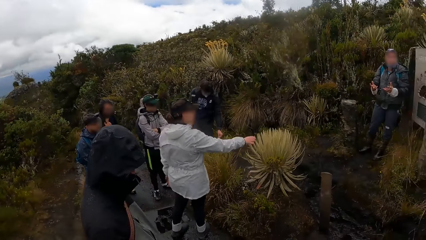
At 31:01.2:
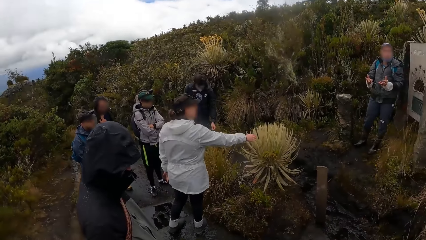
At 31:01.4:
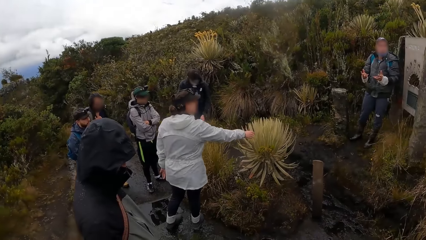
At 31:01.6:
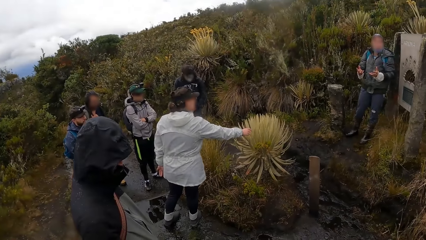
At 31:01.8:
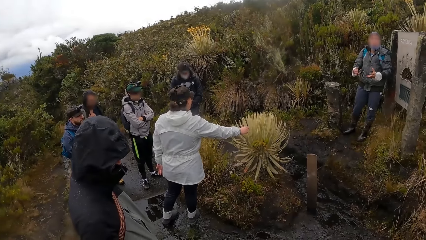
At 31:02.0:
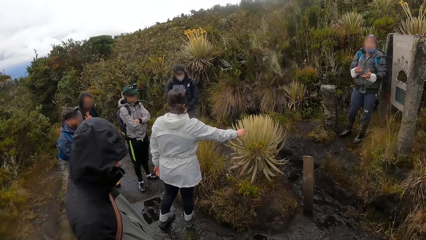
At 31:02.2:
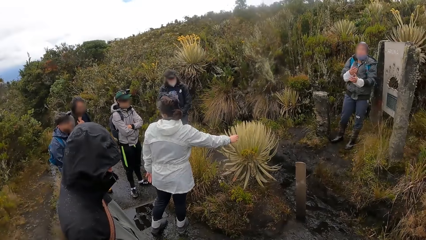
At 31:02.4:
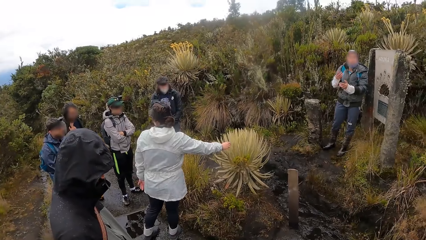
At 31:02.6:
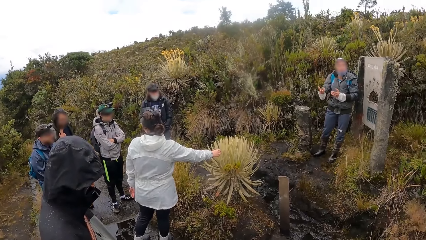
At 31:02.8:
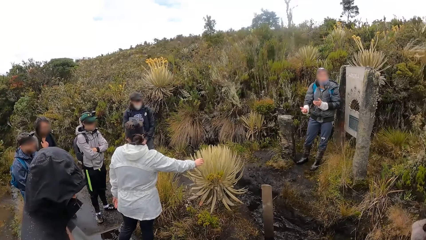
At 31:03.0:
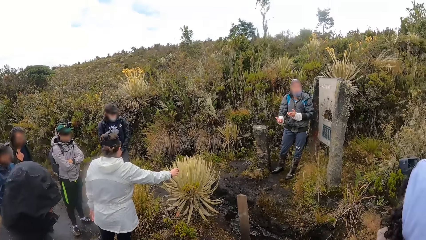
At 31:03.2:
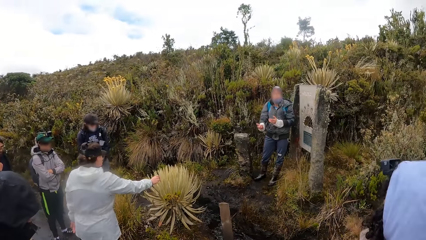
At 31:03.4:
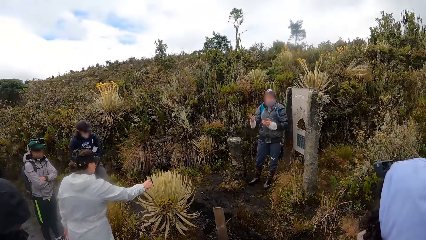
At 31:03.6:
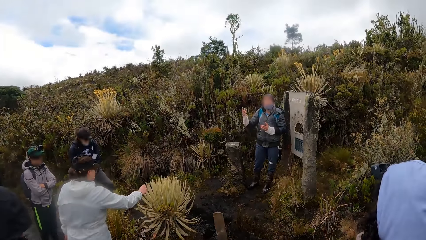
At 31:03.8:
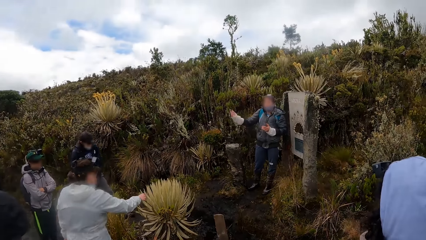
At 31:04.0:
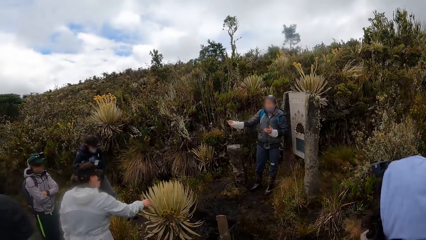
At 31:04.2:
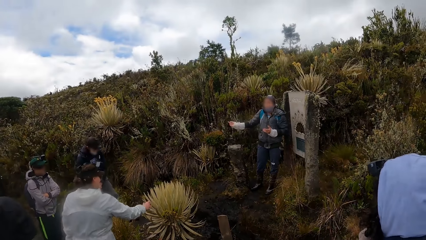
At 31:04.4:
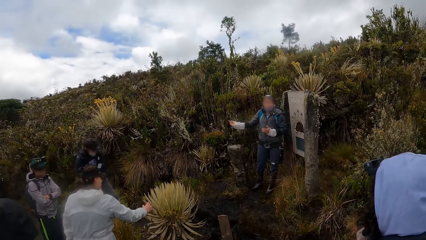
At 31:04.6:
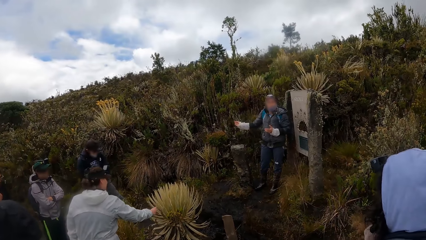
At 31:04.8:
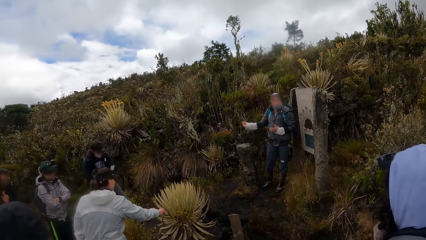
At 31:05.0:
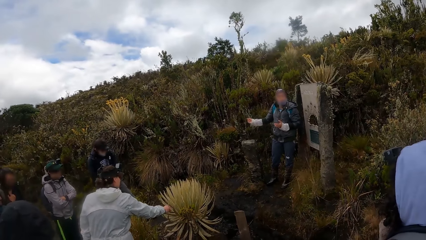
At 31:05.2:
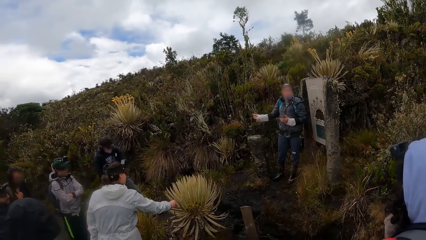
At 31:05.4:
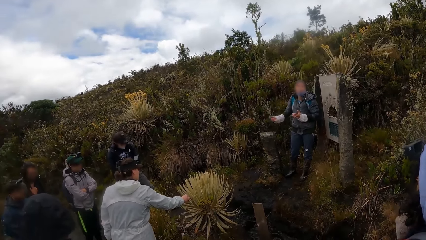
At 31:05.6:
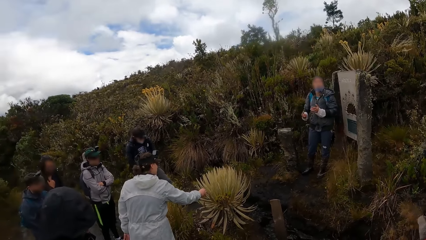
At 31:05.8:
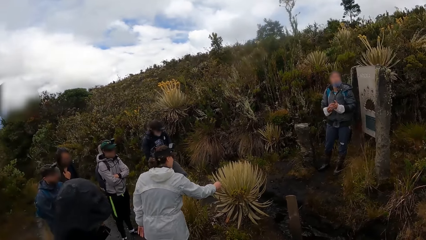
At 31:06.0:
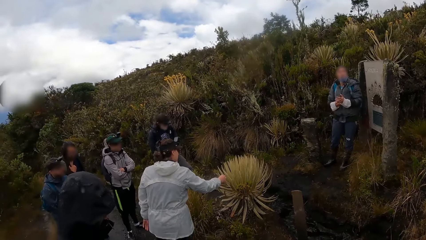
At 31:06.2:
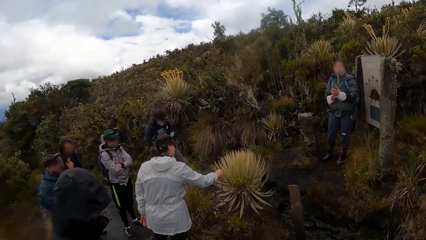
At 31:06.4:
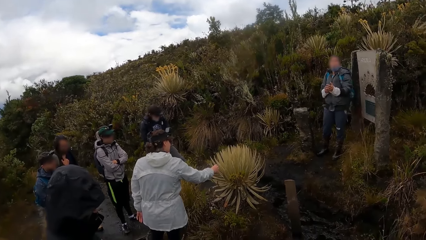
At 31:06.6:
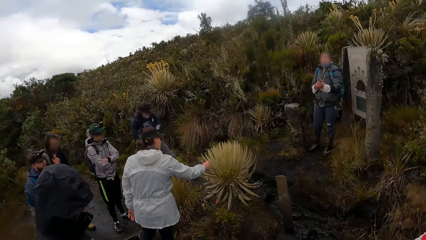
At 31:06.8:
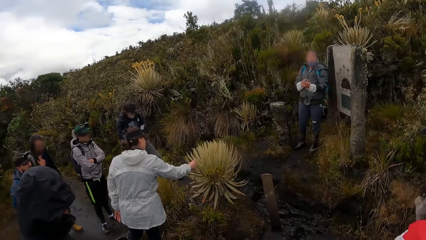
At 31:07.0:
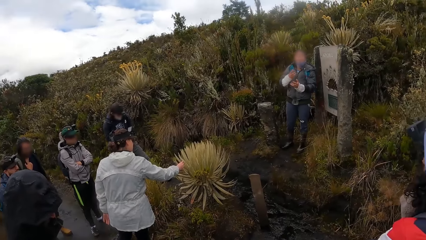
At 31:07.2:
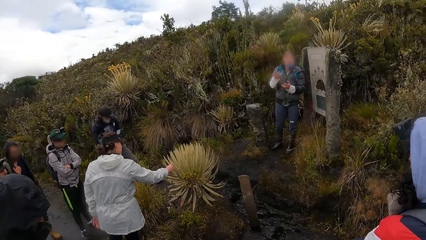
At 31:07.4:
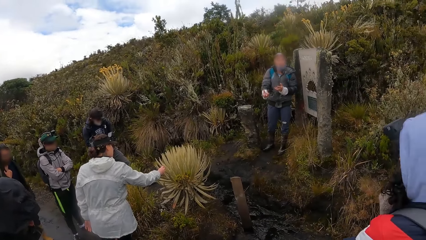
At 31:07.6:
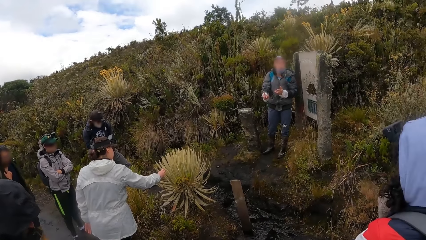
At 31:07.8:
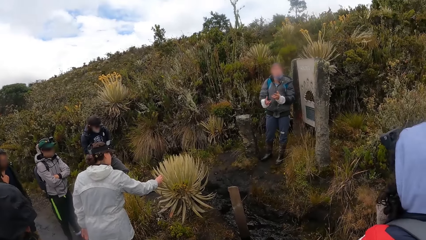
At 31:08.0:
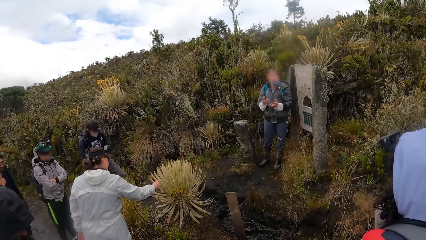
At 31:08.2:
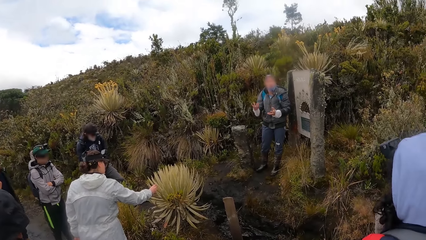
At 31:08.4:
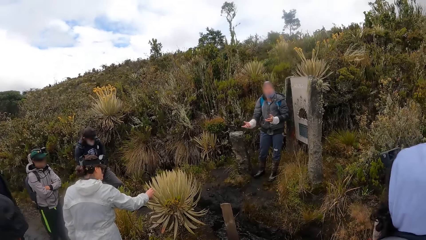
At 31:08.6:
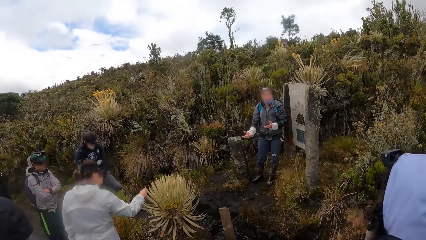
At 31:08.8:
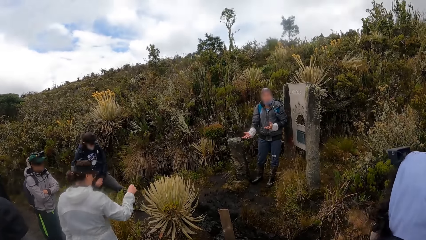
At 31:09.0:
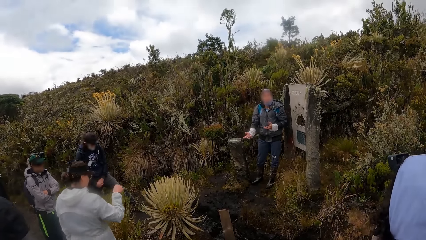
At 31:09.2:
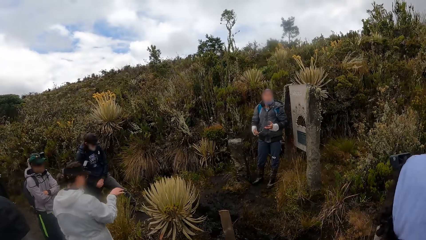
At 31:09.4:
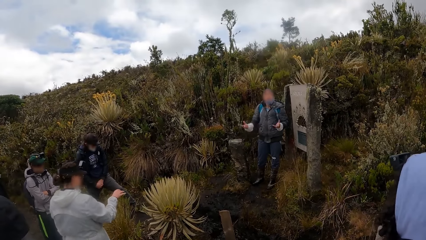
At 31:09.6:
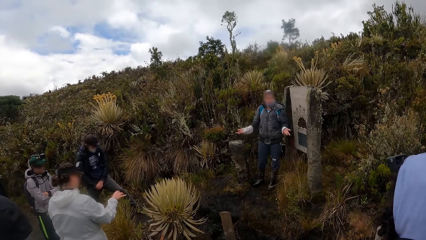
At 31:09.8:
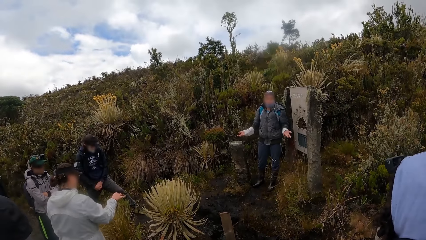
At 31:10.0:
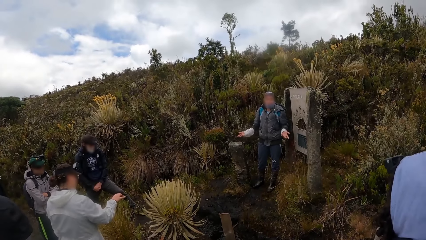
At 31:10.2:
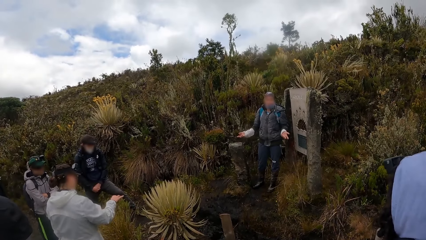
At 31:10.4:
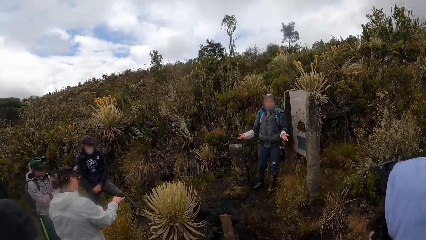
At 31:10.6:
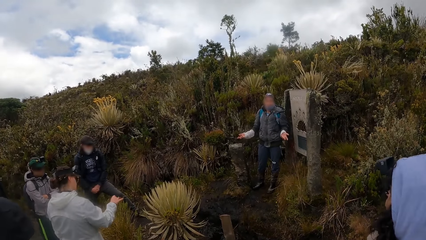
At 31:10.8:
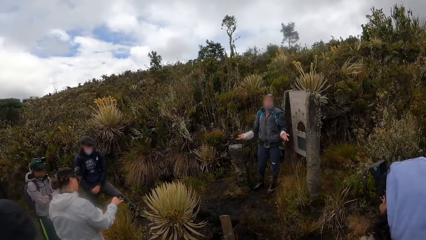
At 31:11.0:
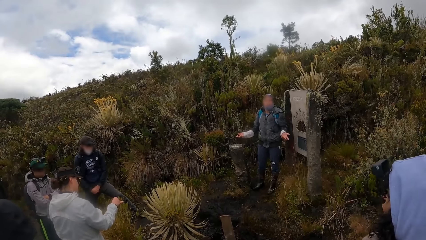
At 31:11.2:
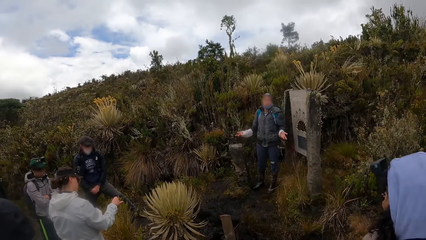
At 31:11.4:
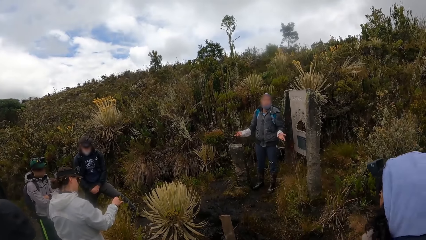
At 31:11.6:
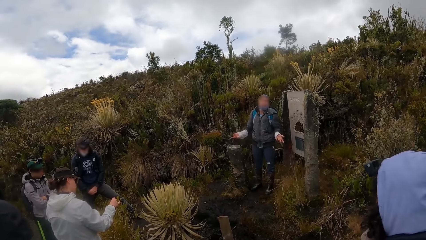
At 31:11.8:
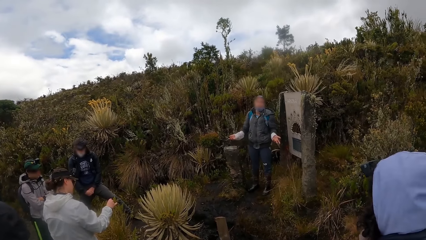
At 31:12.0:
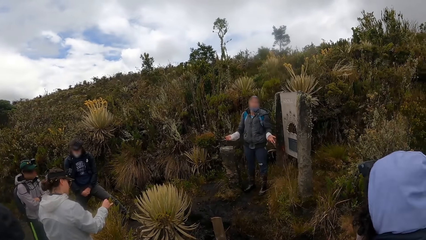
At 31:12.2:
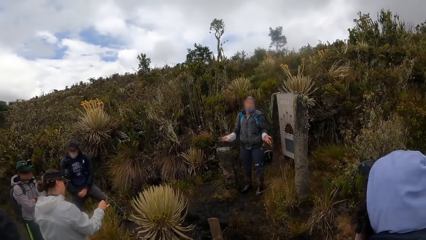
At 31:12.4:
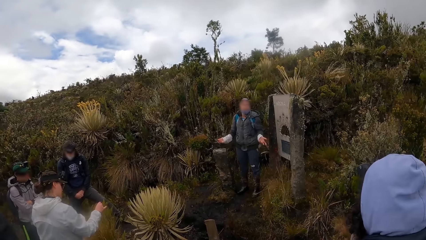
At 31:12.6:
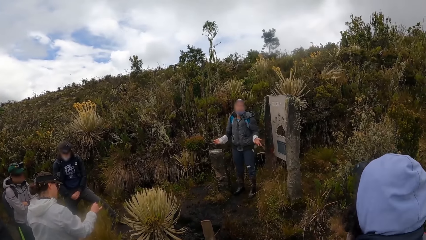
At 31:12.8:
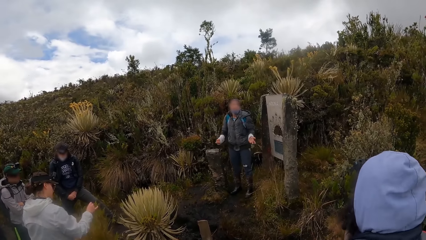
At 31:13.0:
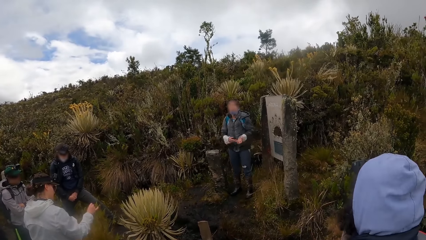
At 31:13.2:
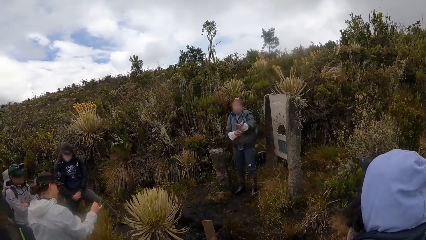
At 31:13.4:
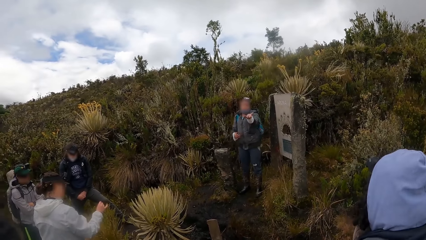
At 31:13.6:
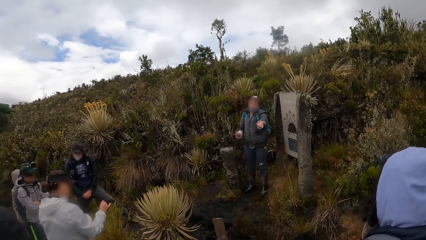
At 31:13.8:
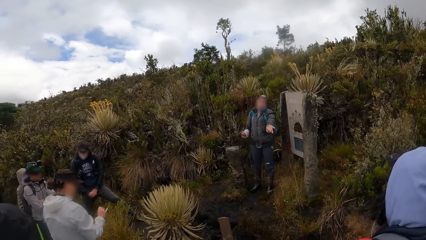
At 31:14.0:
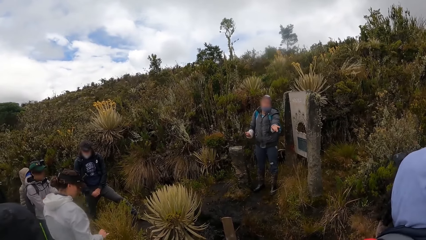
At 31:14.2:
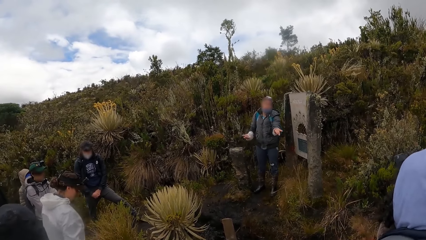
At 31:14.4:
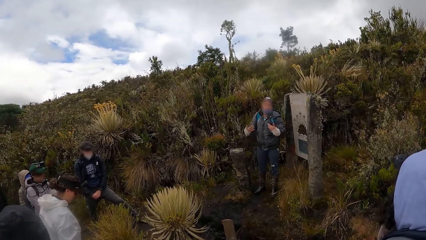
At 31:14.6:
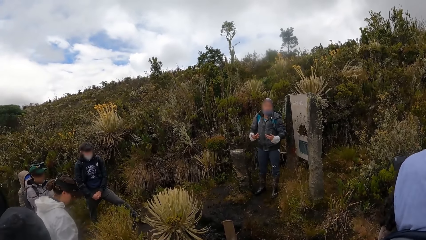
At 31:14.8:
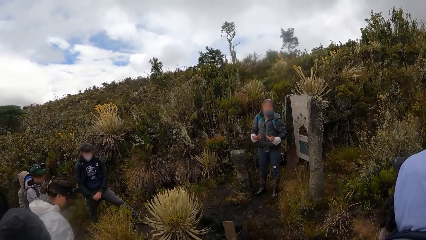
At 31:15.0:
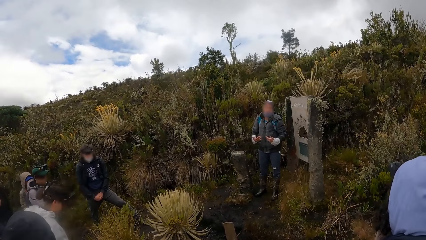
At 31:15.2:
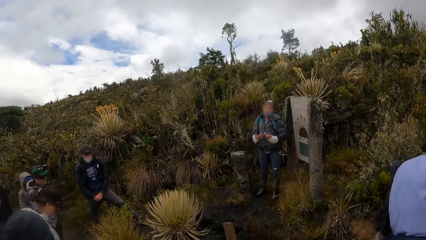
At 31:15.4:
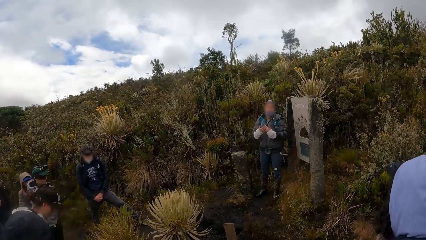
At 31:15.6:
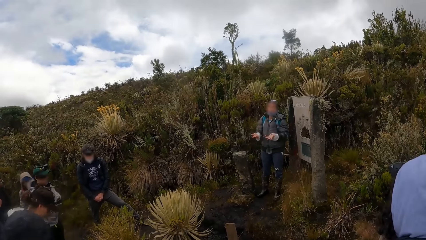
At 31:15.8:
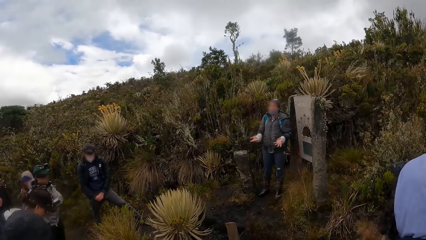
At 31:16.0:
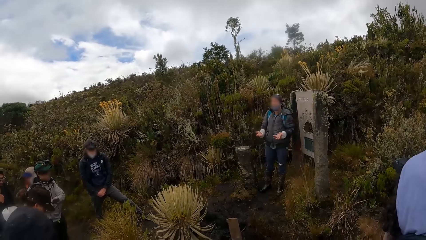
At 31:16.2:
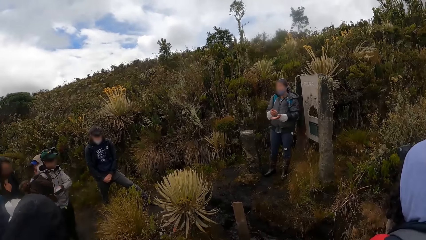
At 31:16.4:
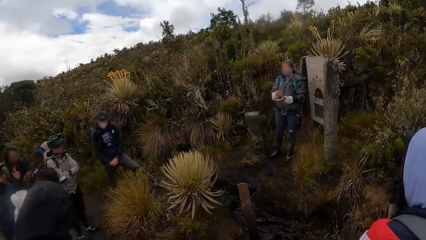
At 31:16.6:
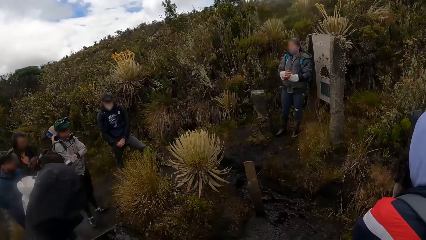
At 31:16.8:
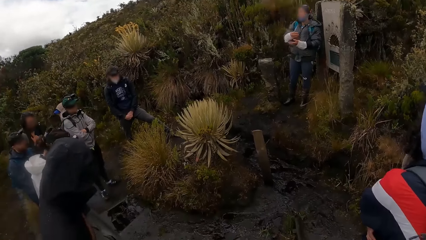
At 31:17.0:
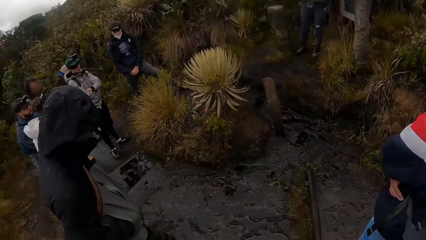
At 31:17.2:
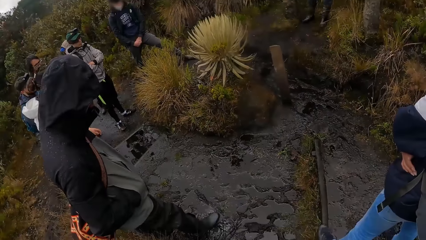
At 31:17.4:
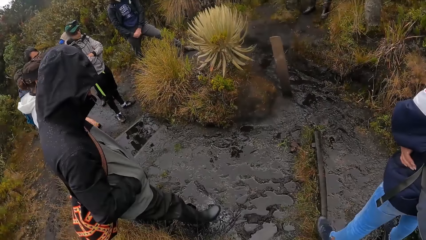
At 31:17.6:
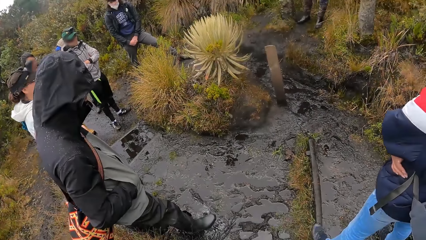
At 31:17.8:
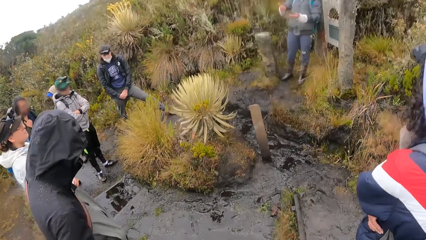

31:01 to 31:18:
A woman touches the plant in the forest with her right hand. A man interacts with the group of people in the forest. Another man looks around. The first woman touches a plant in the forest with her right hand. The first man interacts with the group of people in the forest. The other man looks at another woman.
